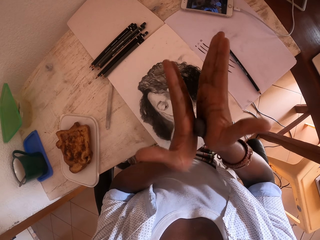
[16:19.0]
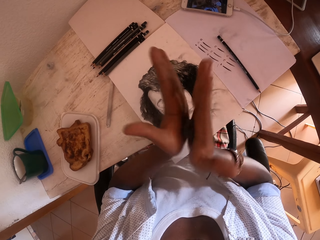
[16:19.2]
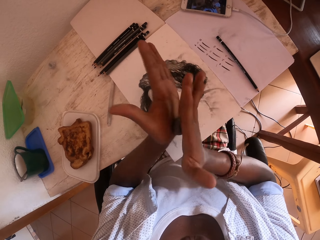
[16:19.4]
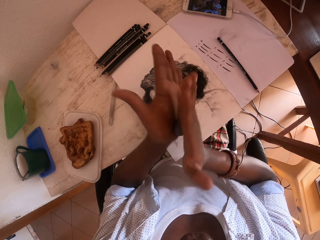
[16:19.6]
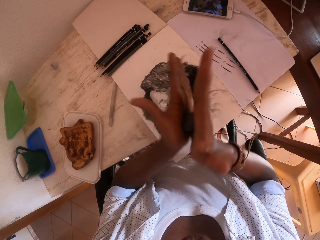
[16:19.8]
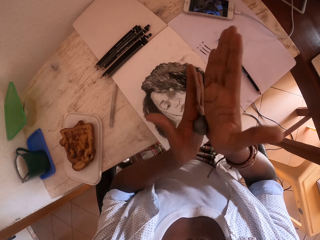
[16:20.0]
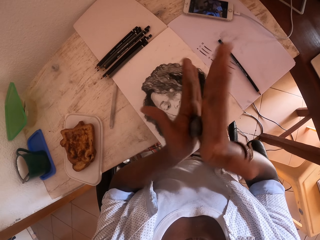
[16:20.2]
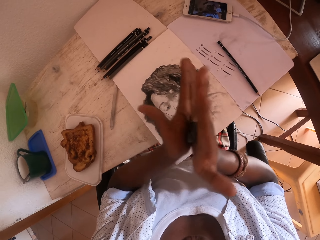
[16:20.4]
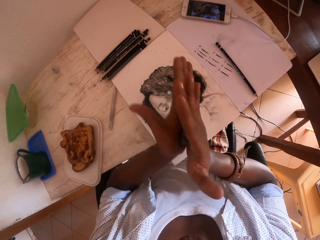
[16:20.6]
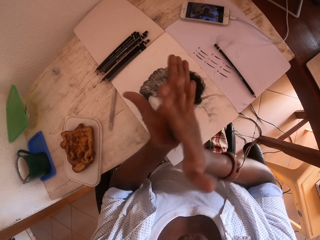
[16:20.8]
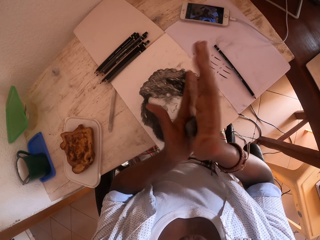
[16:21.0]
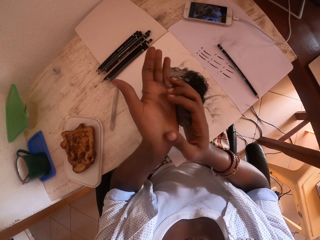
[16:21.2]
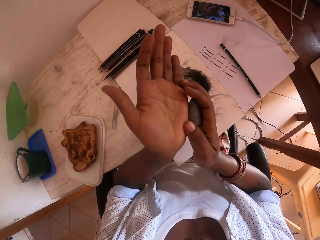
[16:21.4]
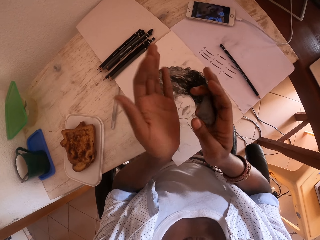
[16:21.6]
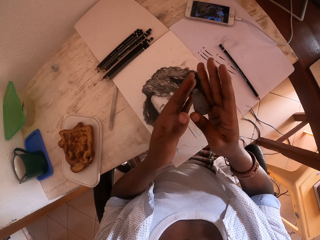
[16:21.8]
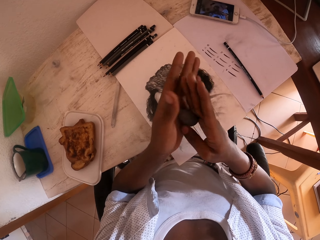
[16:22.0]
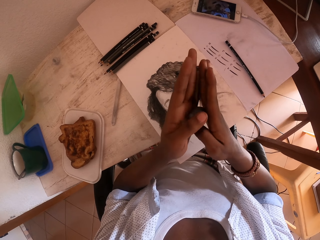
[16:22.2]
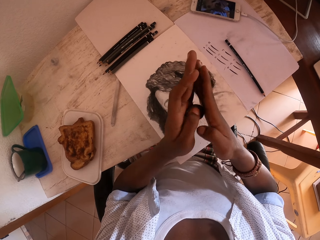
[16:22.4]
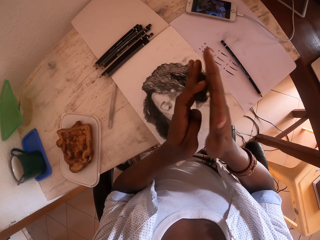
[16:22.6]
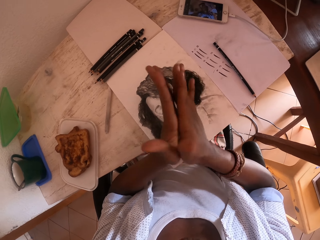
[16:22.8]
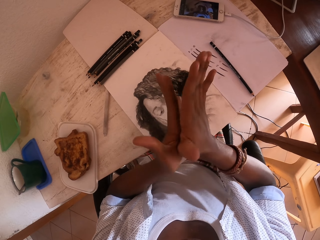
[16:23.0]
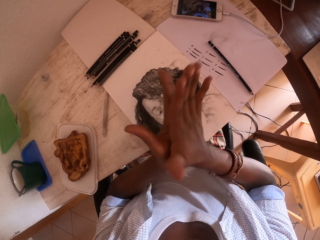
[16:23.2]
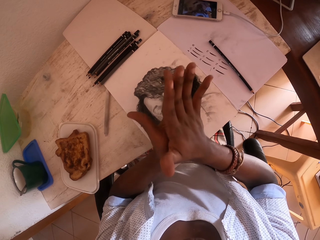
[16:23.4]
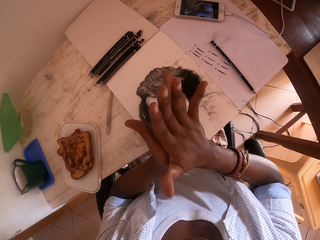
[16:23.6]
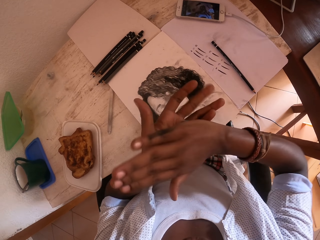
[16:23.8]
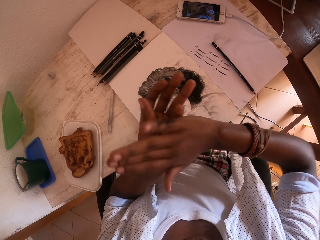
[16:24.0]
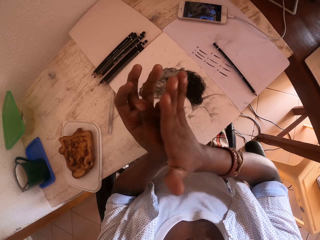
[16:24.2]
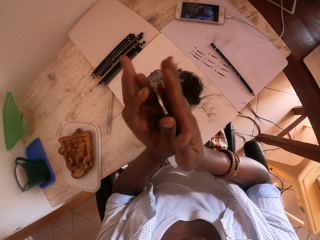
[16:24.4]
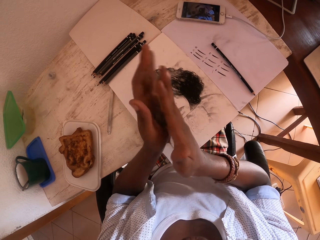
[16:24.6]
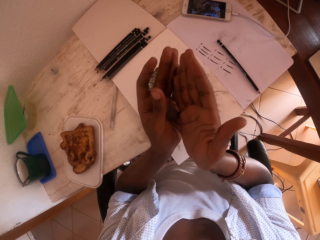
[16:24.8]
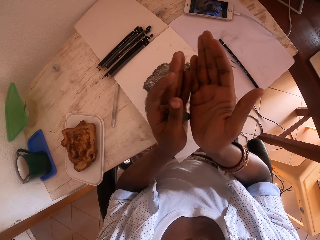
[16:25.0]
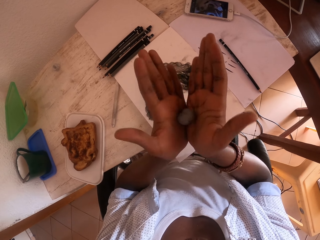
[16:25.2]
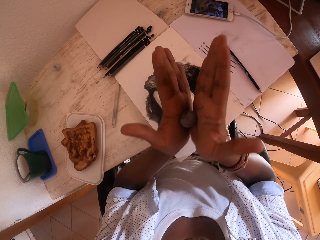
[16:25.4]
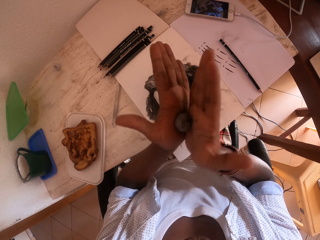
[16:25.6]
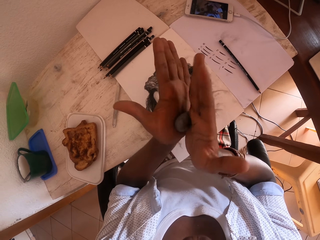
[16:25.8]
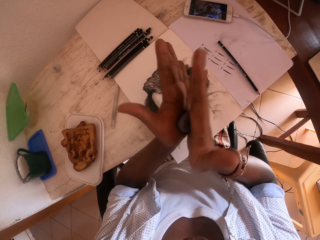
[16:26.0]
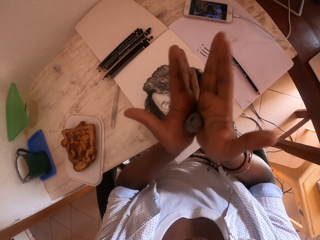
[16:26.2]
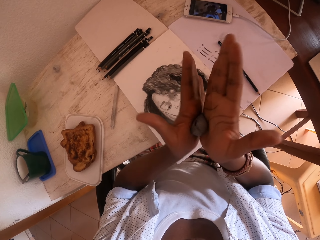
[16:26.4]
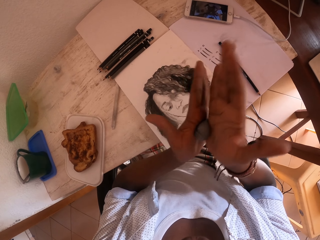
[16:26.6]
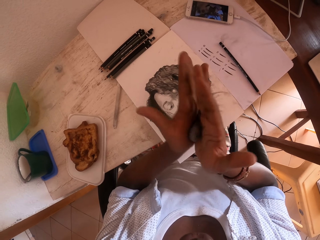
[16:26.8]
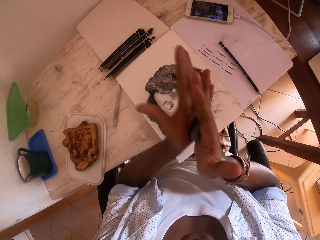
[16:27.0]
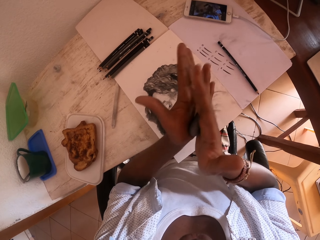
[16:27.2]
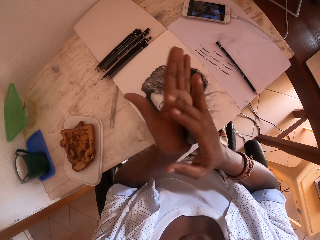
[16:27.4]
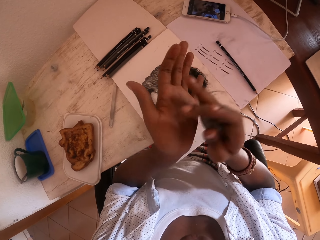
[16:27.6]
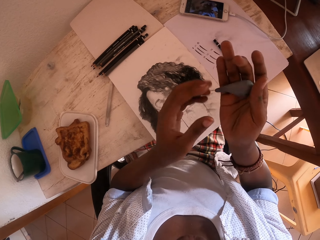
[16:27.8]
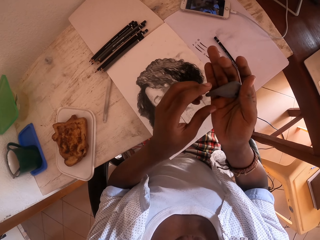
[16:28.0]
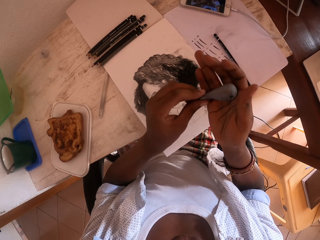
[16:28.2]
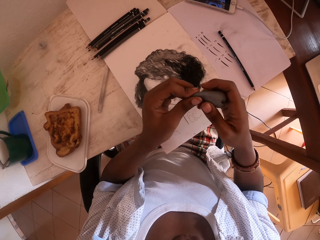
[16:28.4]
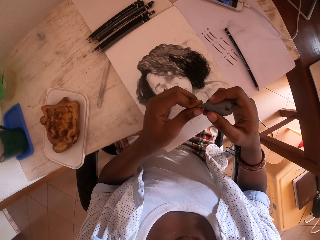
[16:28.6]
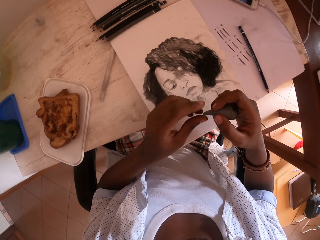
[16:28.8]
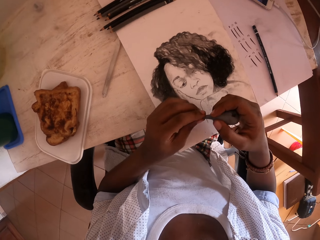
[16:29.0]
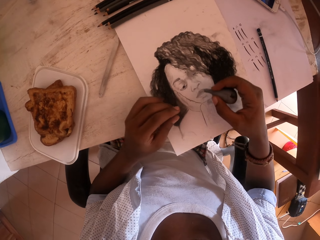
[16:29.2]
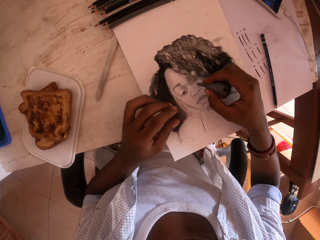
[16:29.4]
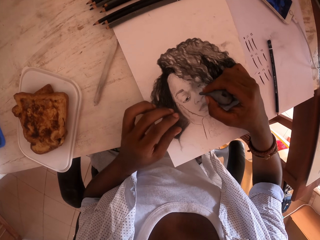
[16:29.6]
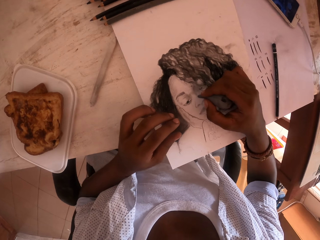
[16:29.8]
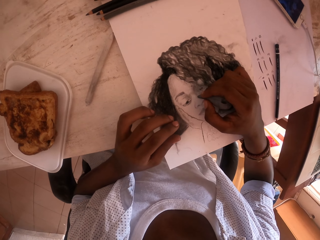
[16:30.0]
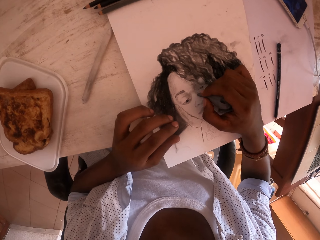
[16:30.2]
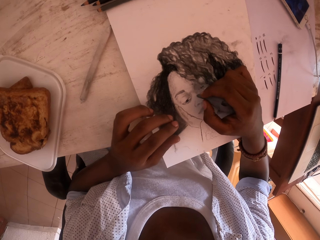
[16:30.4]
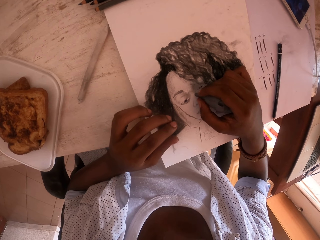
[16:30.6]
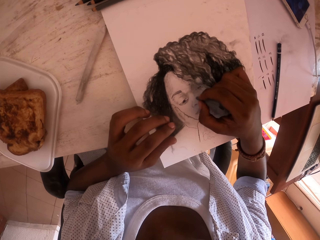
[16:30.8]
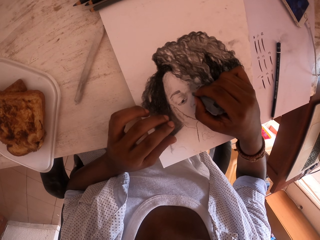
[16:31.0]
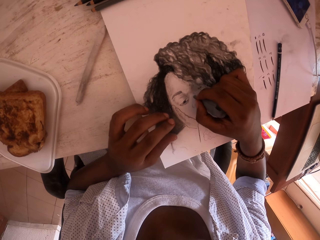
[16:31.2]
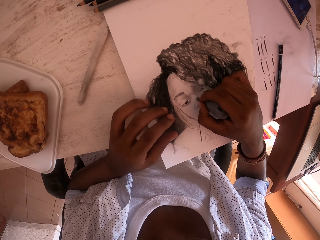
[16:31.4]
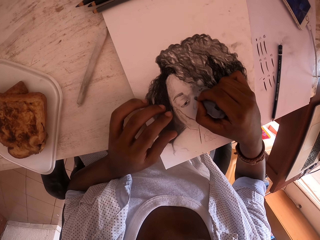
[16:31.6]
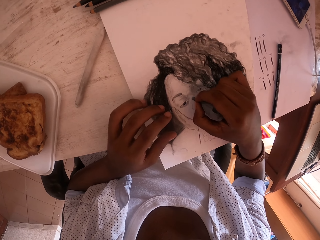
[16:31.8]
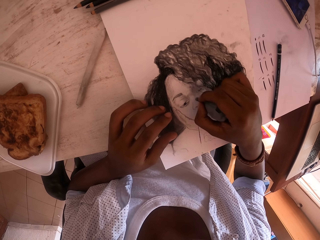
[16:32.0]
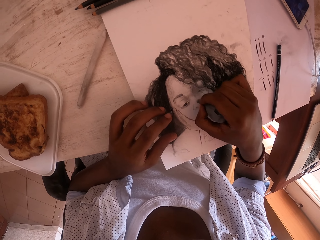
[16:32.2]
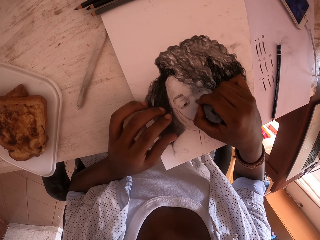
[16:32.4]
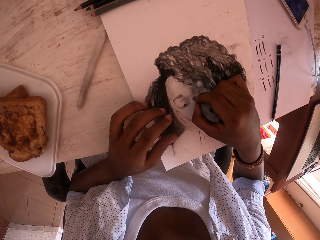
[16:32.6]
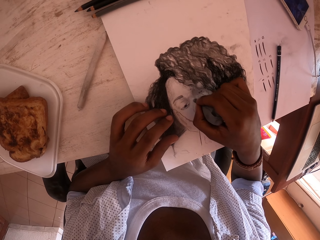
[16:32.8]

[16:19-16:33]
The camera wearer looks at a rubber. He rolls the rubber with both hands. He turns his hand. He rolls the rubber with both hands. He holds the rubber. He presses the rubber with fingers. He places a hand on a table. He rubs a drawing with the rubber.

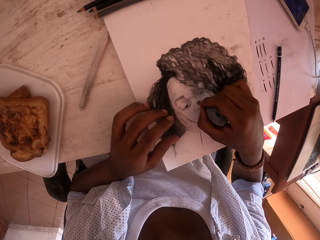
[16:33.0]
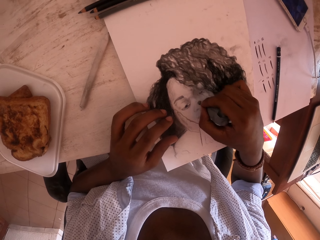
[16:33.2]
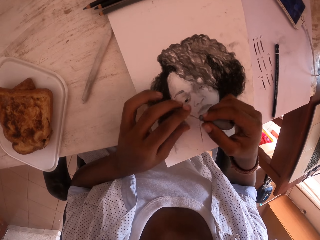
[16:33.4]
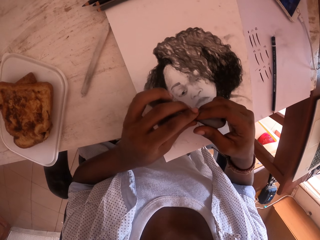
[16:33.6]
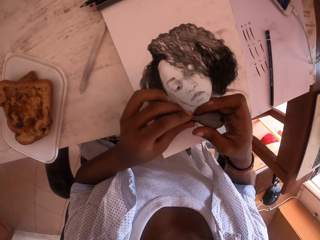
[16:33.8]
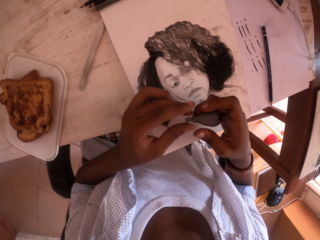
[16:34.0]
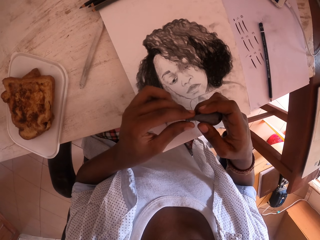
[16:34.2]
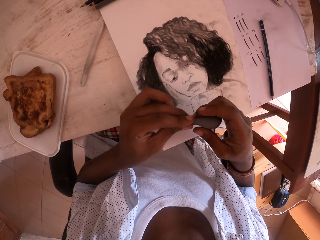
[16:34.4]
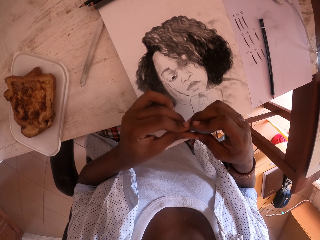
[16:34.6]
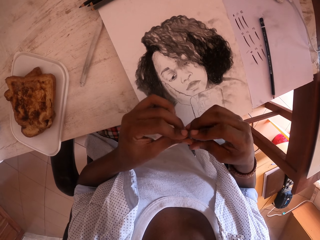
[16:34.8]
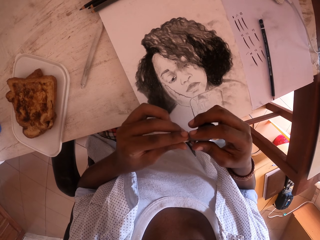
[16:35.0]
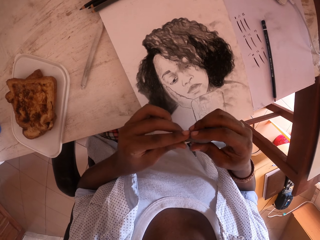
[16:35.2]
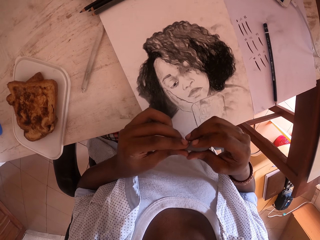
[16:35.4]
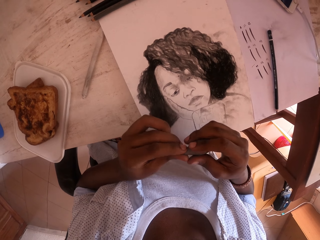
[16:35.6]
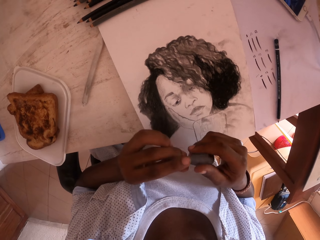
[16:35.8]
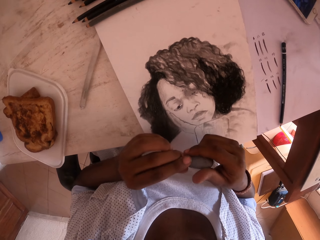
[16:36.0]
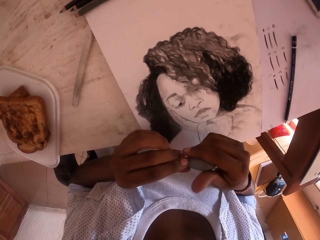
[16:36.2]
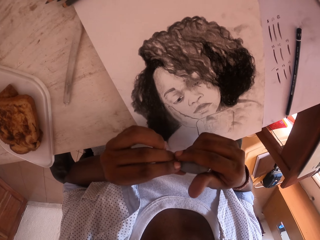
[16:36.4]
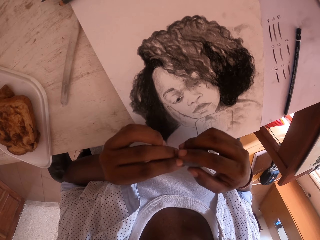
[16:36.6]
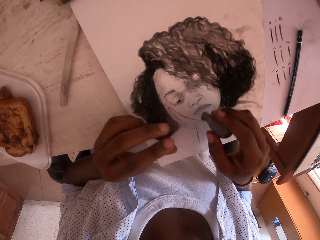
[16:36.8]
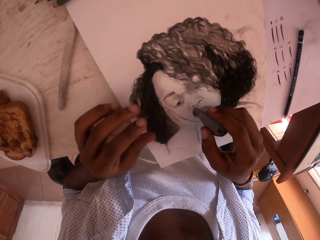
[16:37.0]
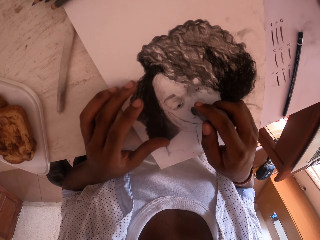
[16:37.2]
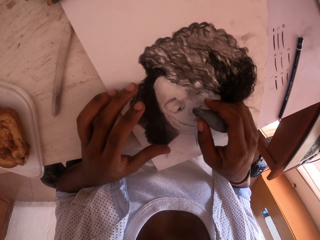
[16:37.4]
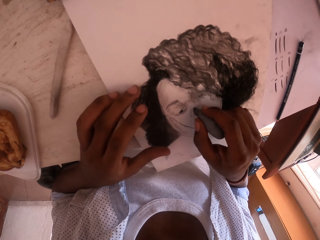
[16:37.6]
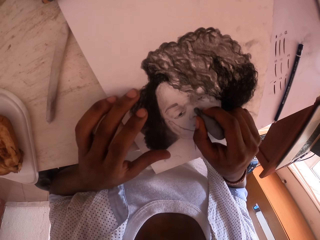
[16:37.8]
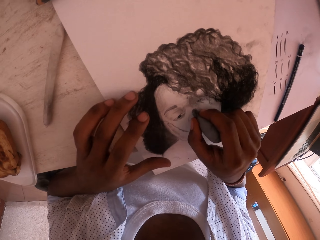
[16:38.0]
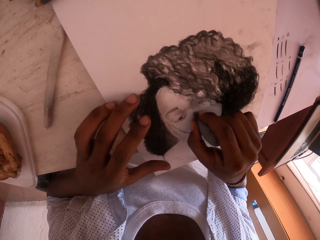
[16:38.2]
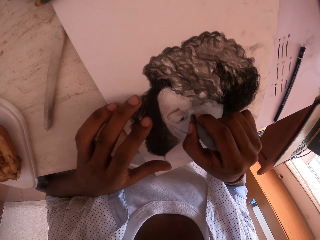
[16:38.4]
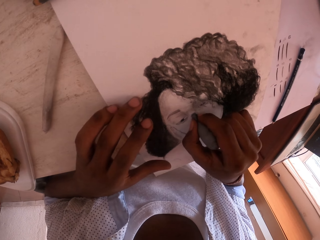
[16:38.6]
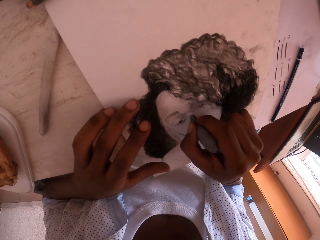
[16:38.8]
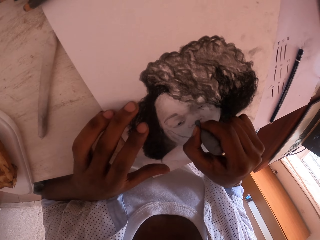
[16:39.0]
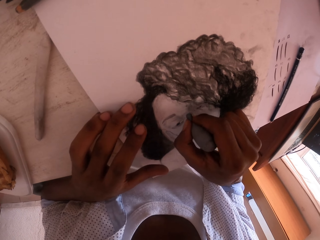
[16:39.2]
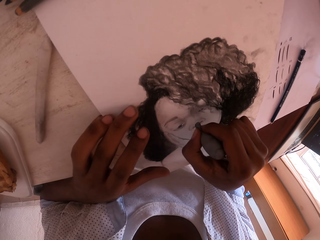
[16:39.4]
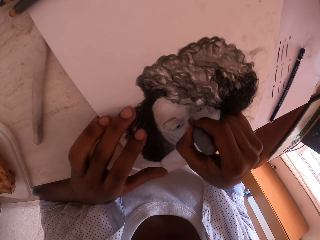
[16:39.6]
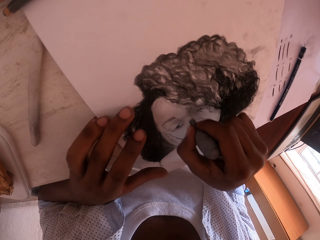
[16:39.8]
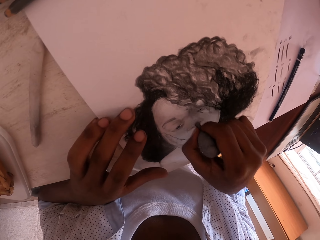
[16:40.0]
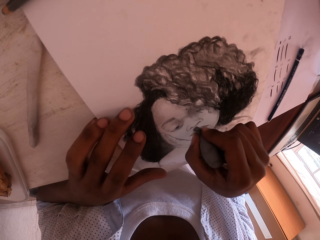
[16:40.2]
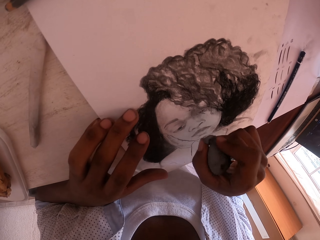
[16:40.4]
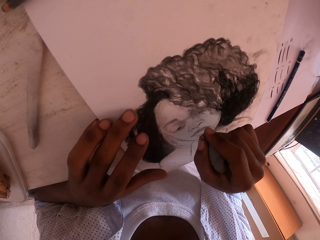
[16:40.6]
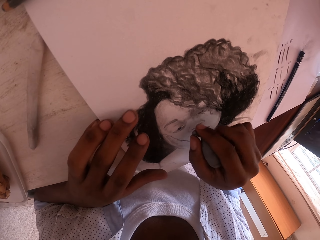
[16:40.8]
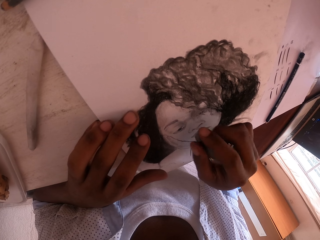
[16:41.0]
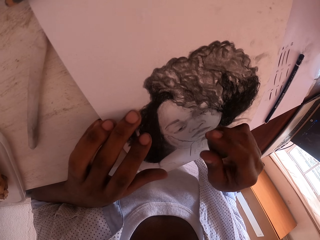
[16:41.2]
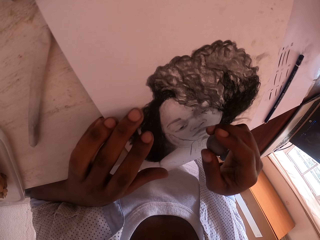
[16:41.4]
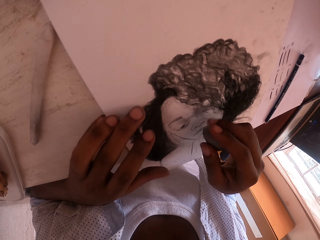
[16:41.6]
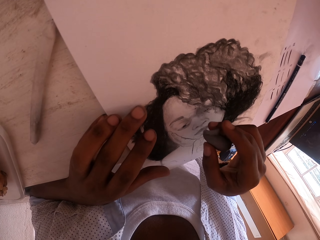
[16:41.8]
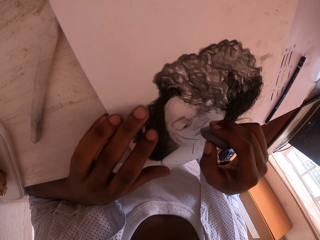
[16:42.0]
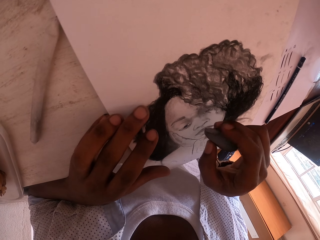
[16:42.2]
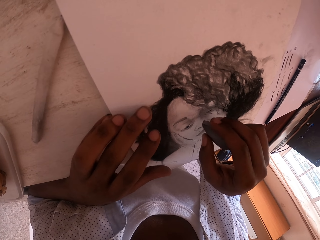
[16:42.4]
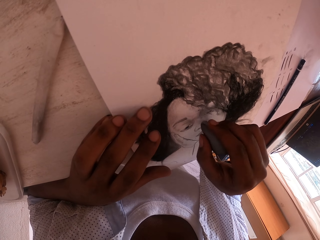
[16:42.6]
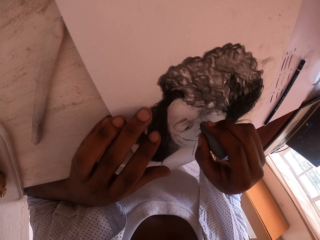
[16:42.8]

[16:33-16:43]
The camera wearer presses a rubber with fingers. They place a hand on a table. They rub a drawing with the rubber.
